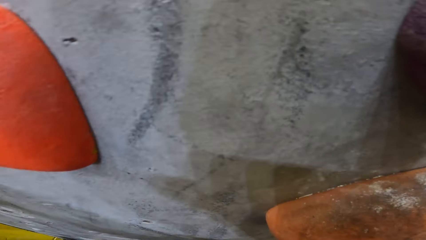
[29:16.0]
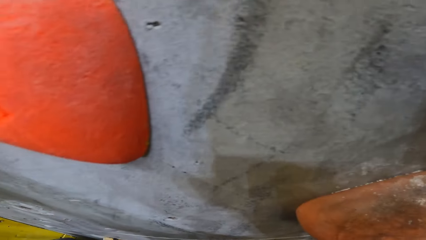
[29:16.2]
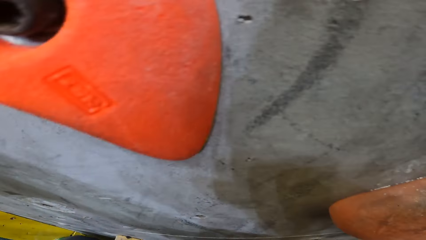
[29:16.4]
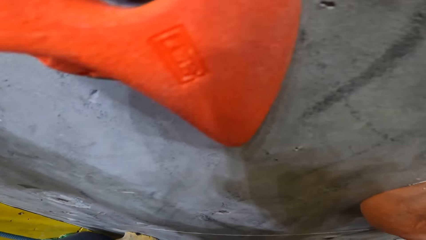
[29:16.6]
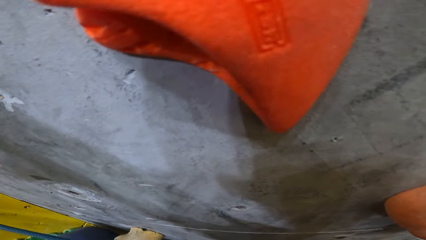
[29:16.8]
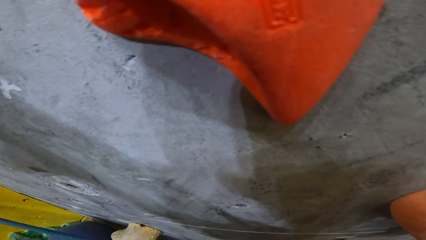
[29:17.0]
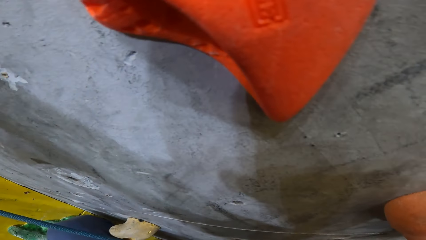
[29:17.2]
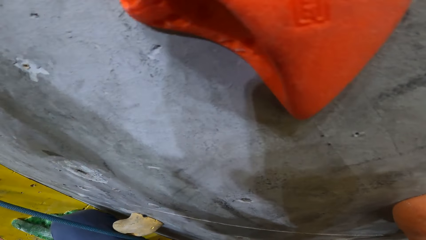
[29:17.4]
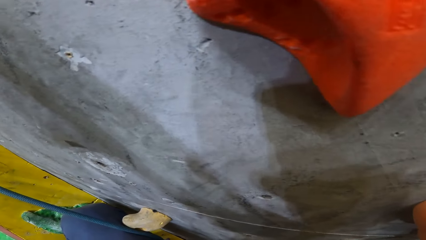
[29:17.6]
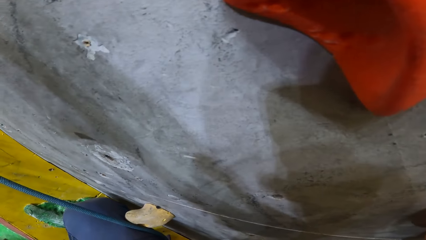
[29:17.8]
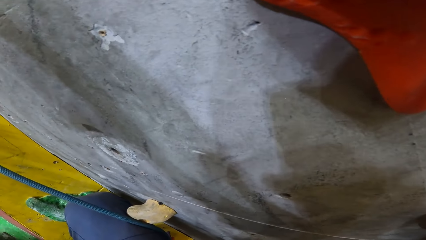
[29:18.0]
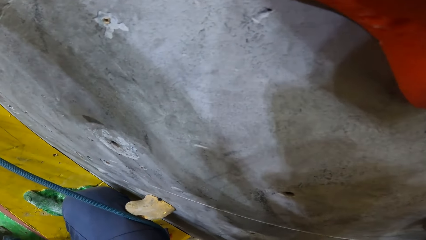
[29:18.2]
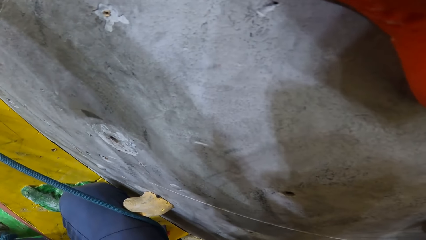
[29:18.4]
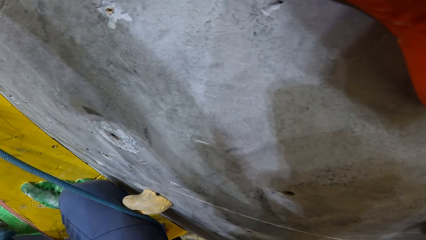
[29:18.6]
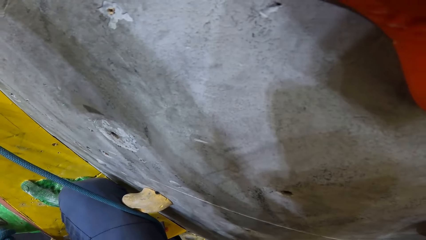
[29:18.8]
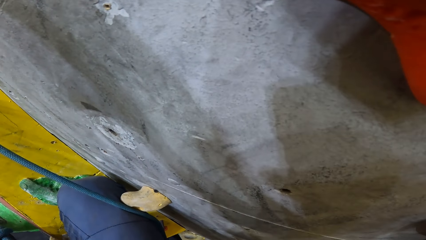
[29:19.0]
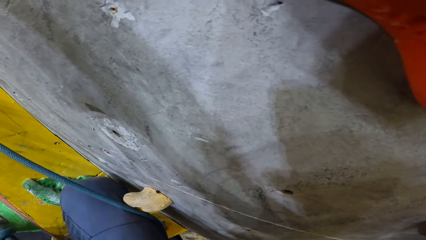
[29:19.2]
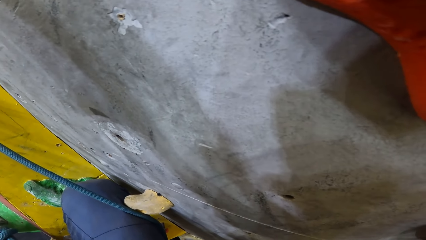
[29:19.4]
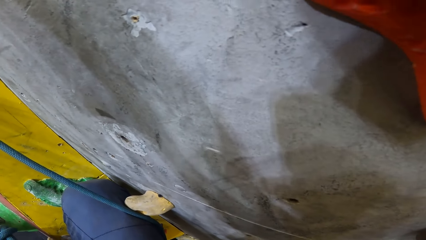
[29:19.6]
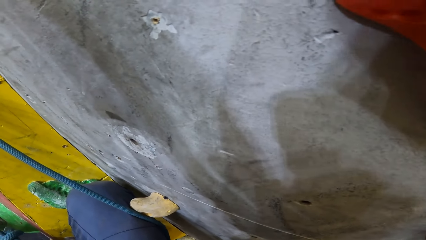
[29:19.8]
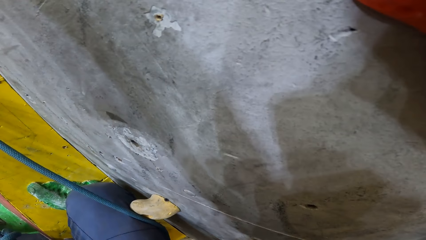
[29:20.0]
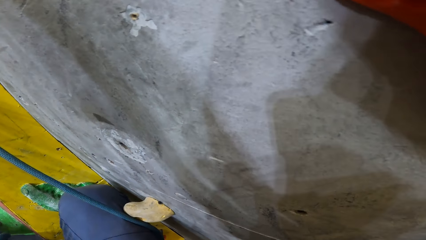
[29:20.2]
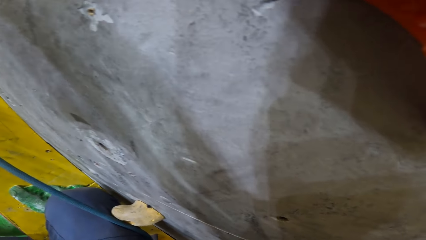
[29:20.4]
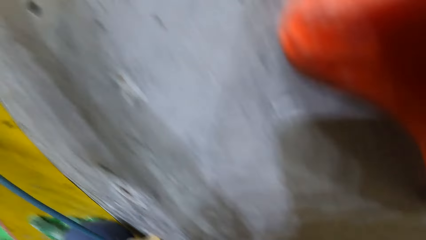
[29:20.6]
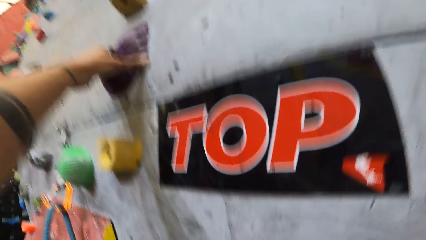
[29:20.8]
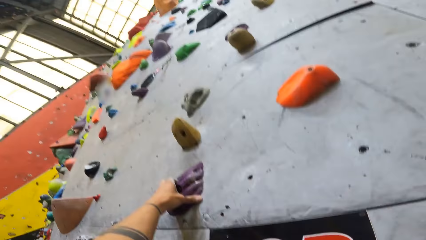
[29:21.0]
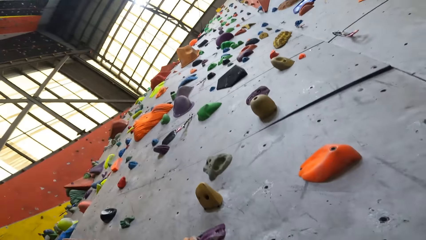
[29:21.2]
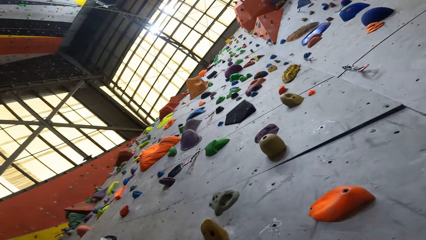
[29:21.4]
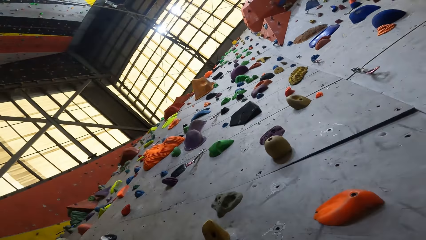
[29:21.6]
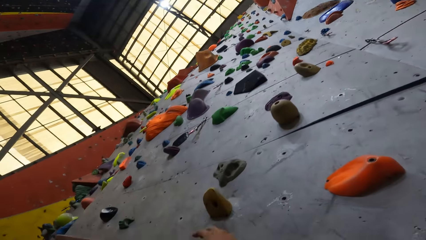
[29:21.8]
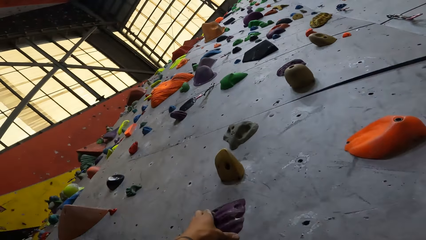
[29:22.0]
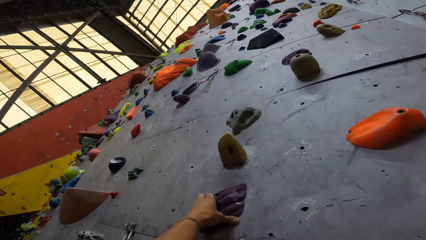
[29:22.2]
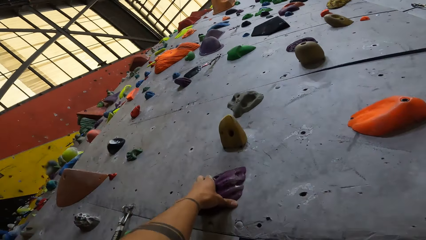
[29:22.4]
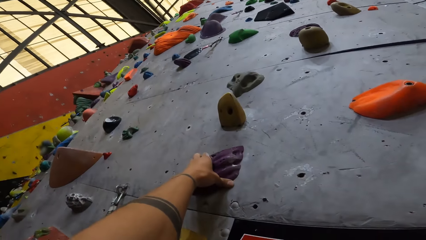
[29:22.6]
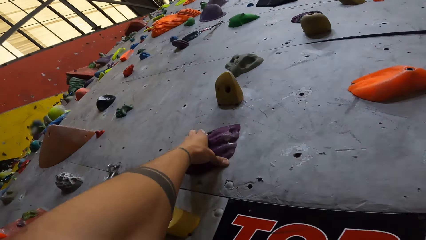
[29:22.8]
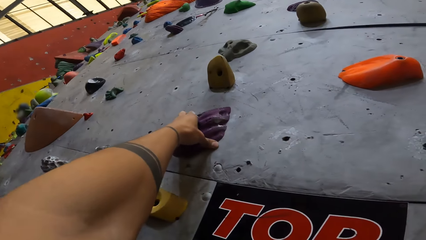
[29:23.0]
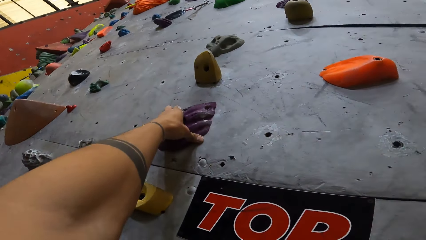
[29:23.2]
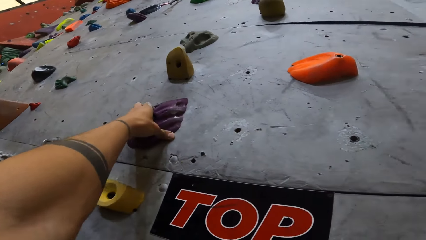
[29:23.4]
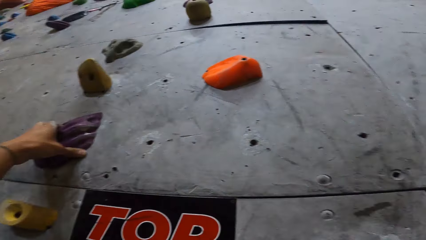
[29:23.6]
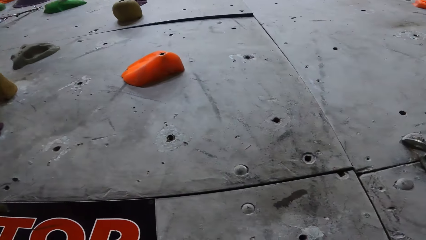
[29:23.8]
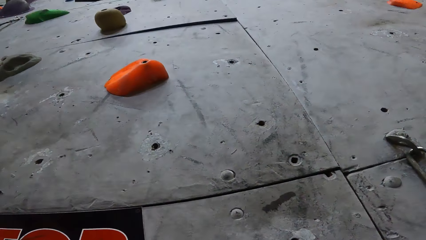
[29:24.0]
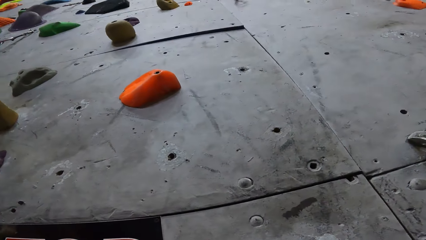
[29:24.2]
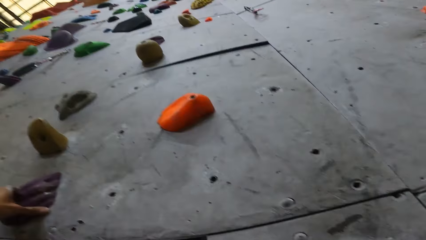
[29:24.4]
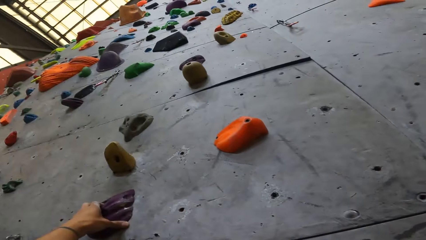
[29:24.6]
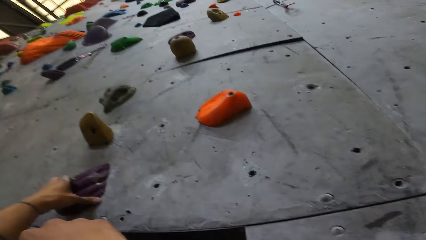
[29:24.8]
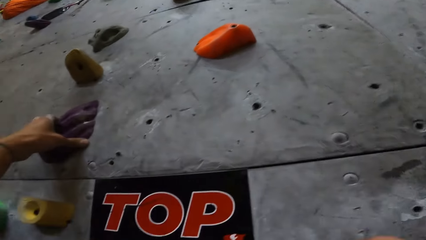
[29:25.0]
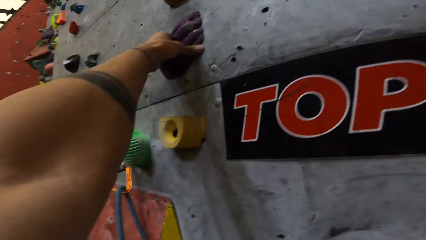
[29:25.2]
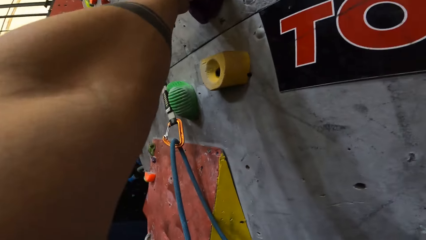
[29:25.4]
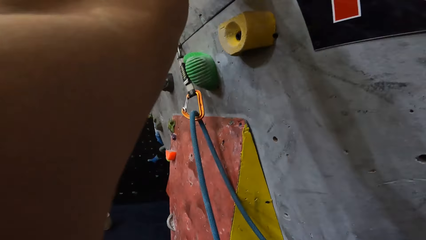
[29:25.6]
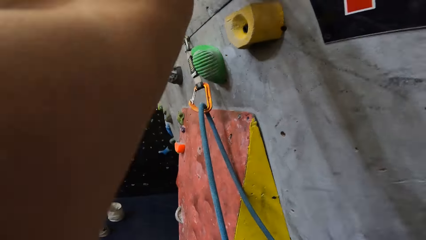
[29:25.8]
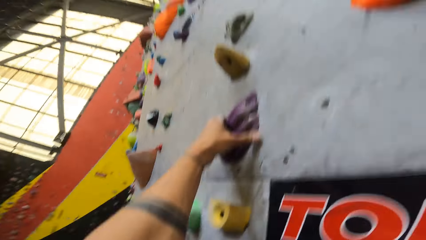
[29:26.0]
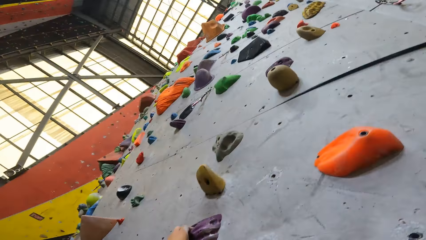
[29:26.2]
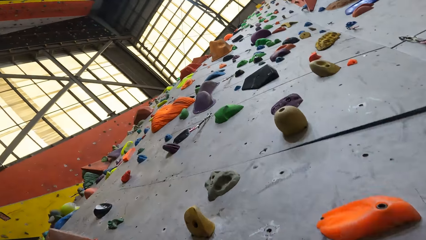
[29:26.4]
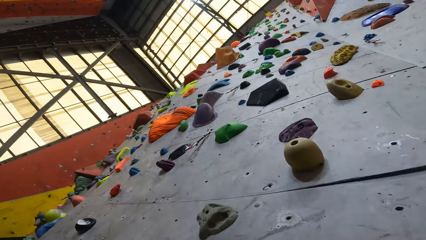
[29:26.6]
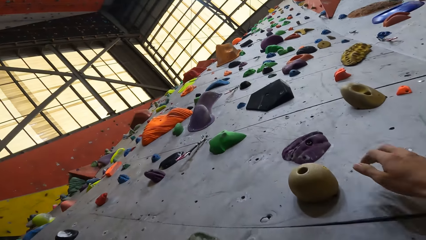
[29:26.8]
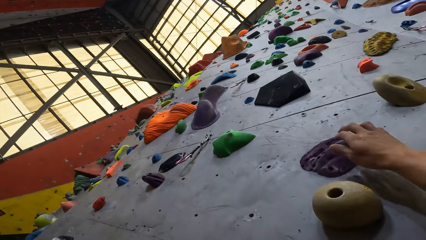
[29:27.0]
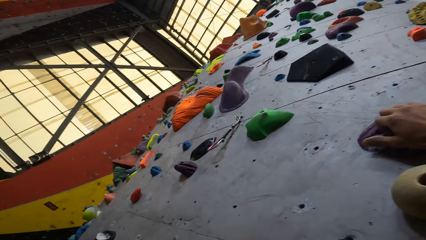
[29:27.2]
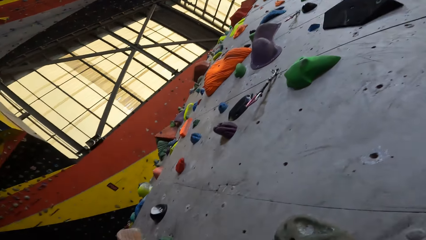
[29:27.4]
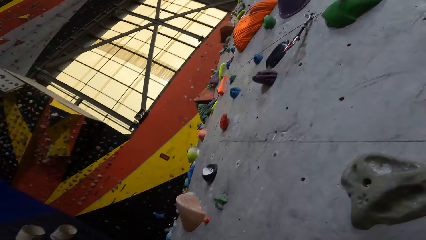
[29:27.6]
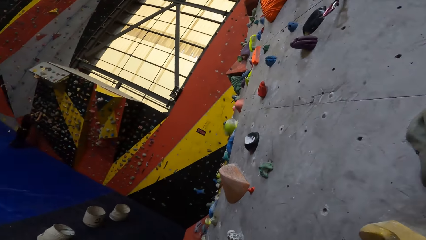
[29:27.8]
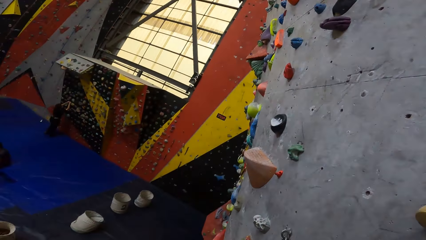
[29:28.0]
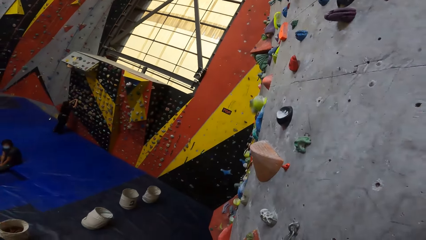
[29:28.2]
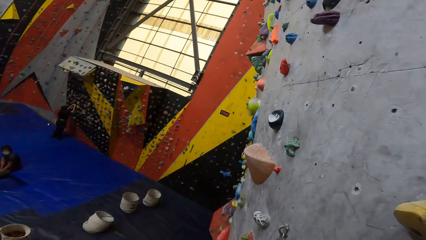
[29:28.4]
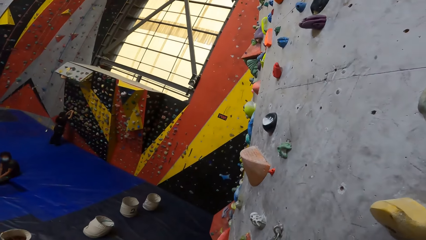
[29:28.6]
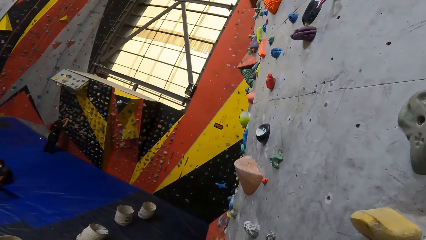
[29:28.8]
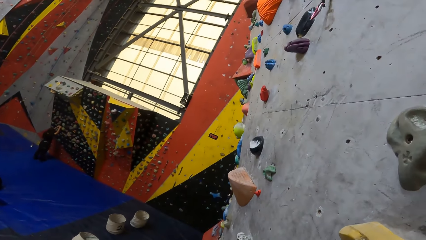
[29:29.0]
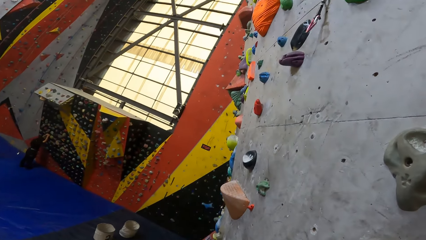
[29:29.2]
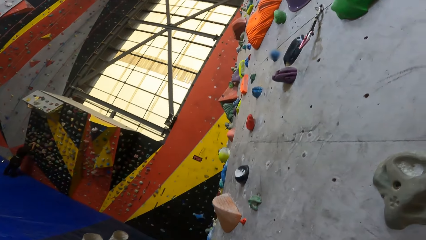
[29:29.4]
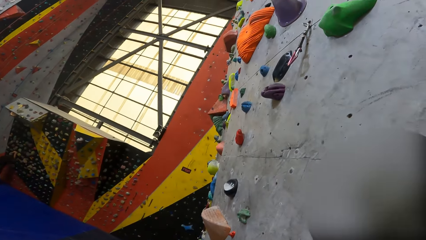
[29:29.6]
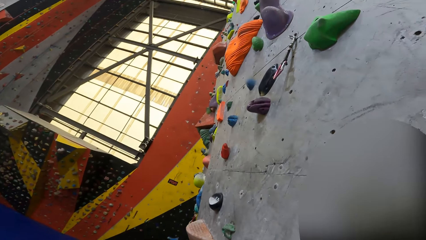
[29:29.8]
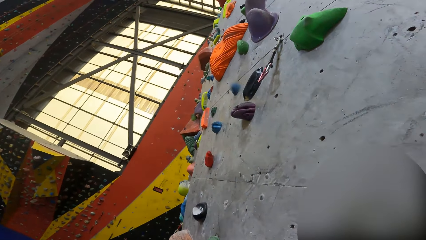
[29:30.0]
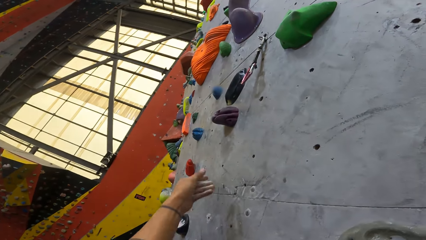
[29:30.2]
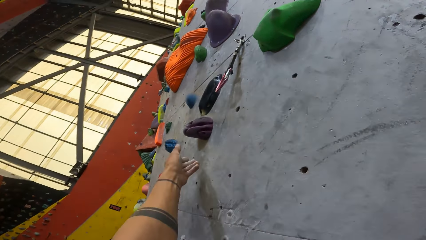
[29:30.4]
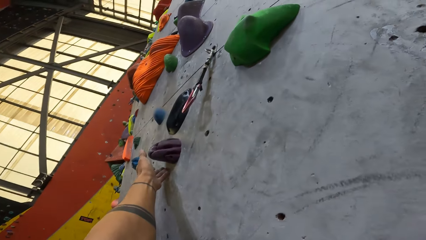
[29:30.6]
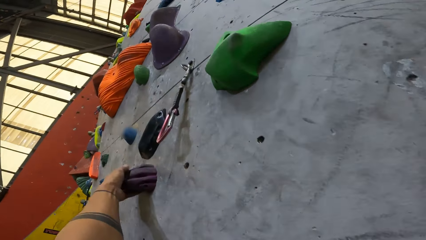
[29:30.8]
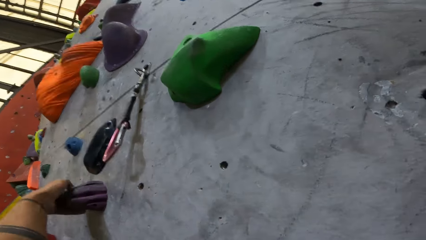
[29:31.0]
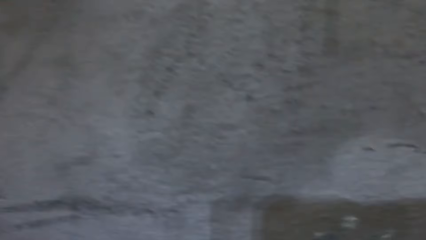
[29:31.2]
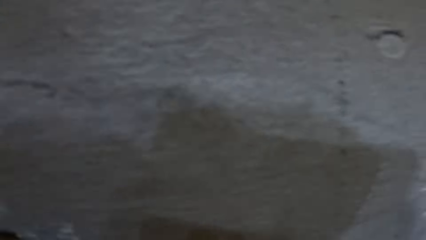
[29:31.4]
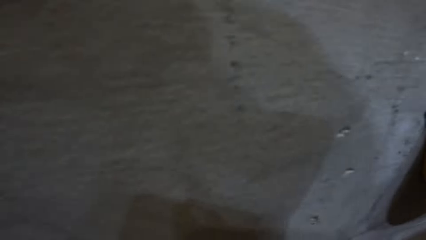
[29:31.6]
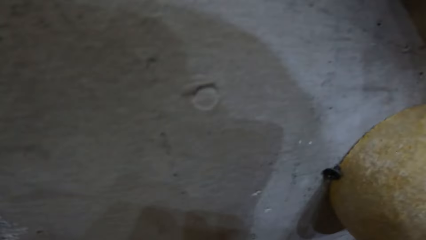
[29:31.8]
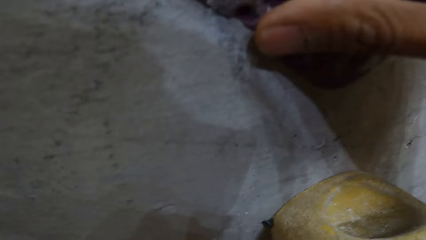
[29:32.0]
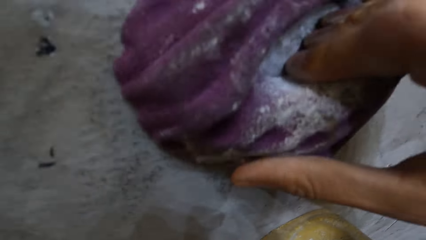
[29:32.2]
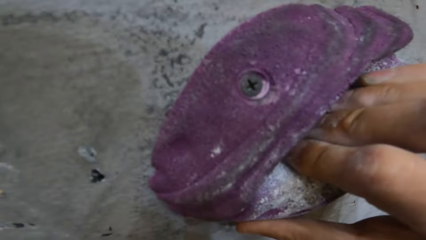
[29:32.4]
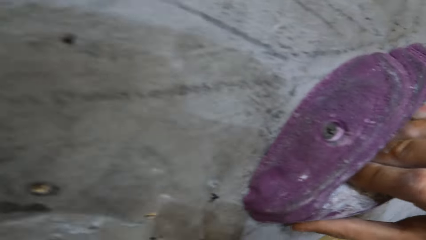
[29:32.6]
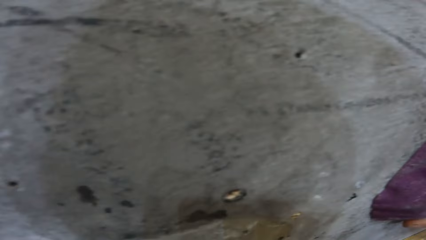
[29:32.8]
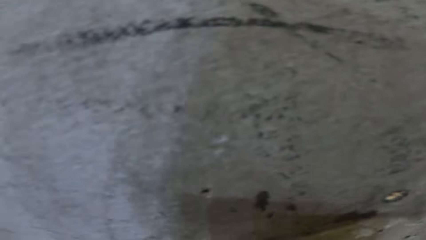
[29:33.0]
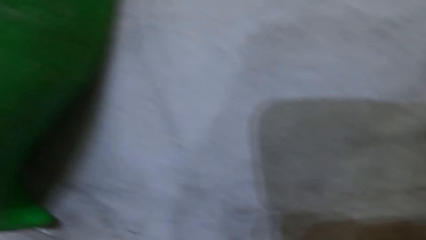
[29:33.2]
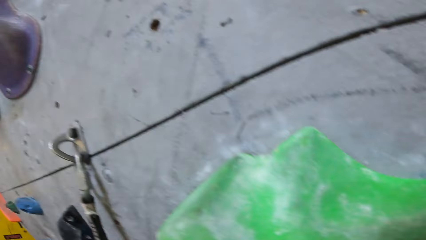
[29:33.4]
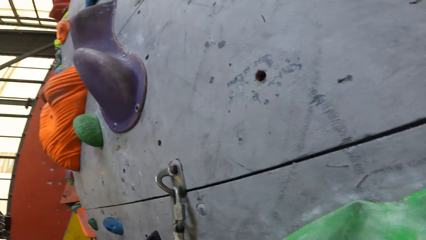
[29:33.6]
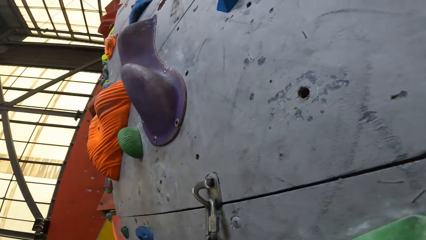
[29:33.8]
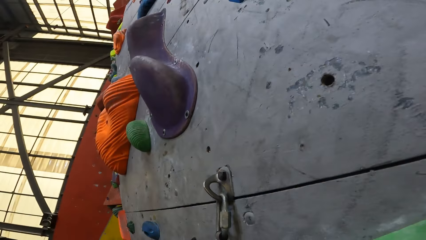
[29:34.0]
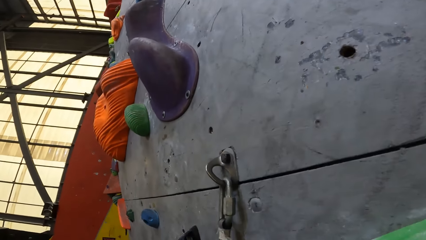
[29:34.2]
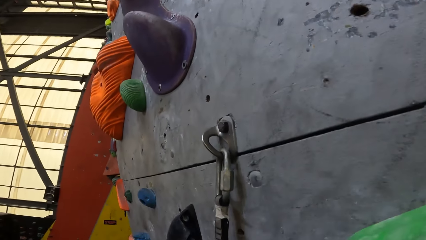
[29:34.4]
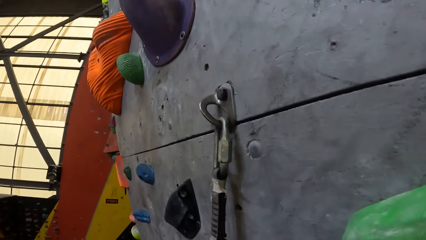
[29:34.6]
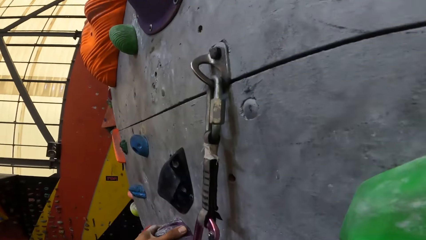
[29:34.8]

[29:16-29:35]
The camera wearer climbs a game climbing wall. He holds the crimp hold with his hand. He holds it again.
